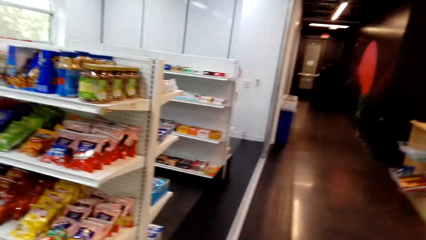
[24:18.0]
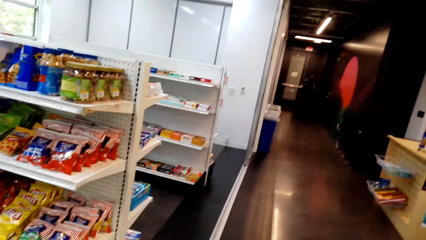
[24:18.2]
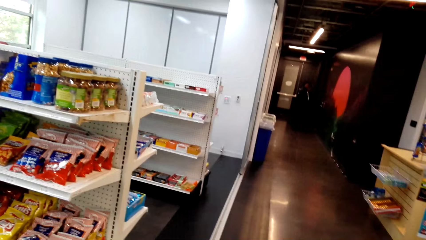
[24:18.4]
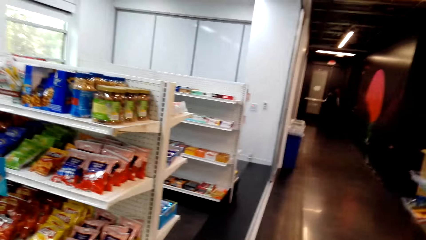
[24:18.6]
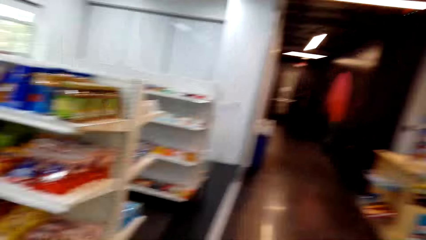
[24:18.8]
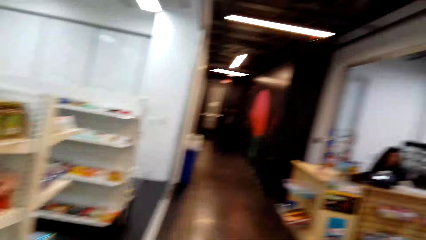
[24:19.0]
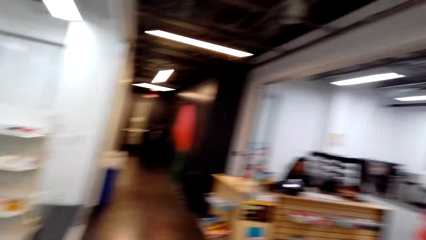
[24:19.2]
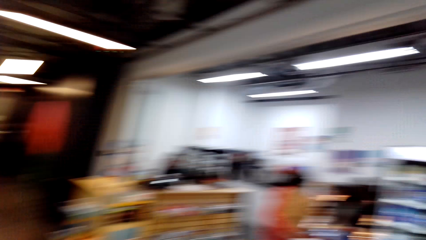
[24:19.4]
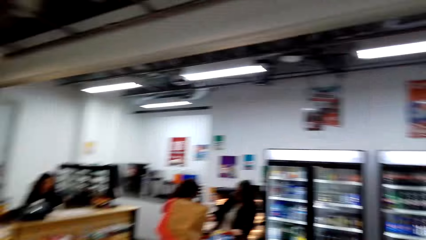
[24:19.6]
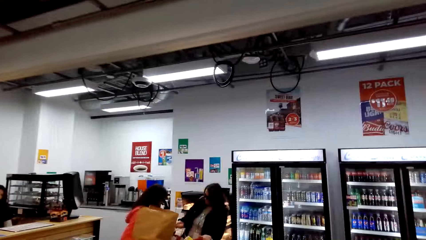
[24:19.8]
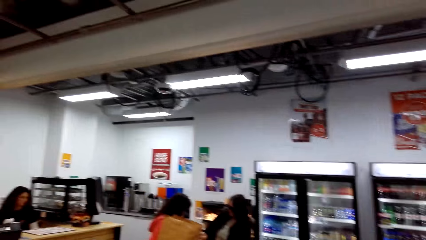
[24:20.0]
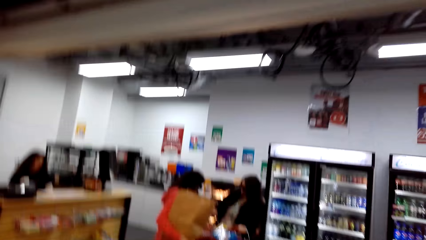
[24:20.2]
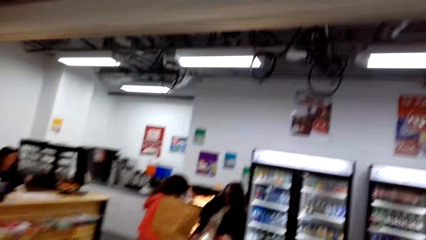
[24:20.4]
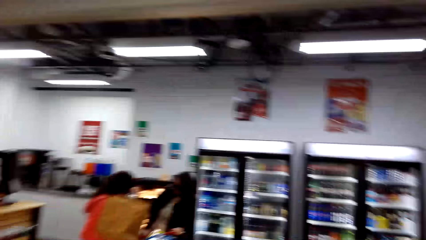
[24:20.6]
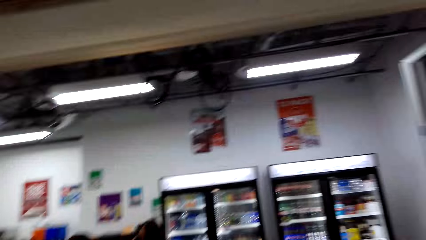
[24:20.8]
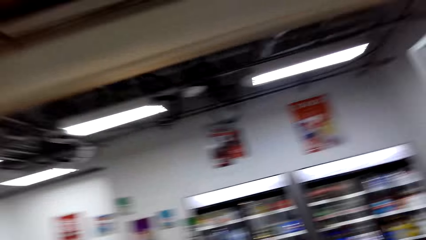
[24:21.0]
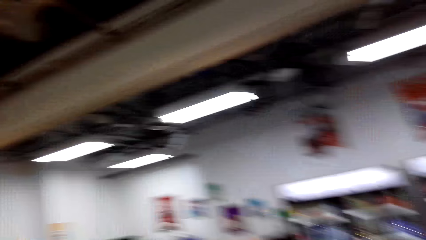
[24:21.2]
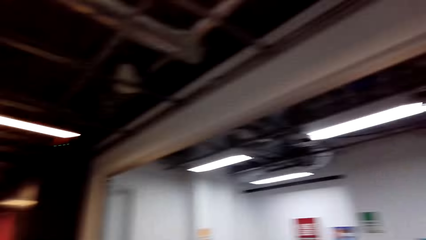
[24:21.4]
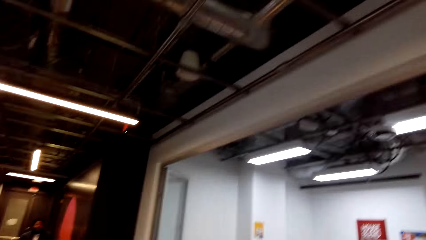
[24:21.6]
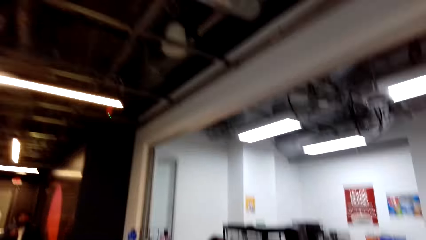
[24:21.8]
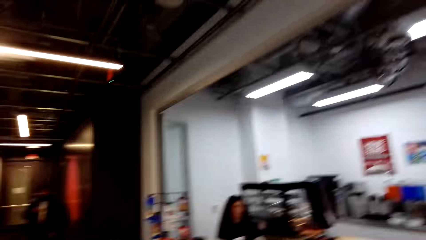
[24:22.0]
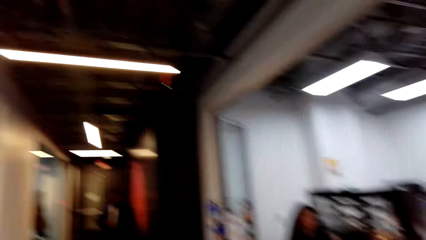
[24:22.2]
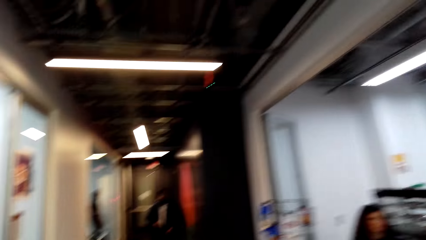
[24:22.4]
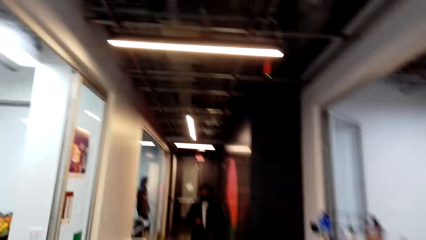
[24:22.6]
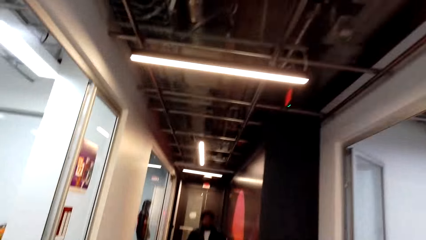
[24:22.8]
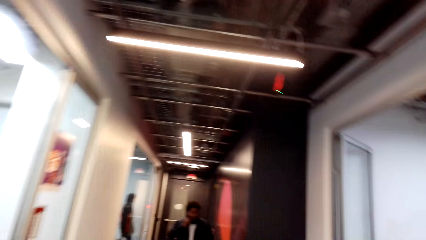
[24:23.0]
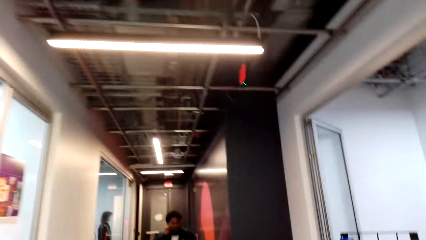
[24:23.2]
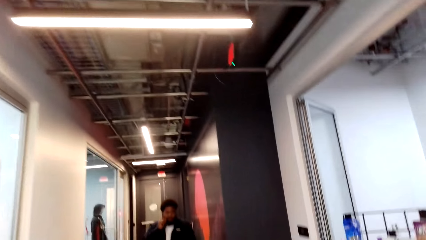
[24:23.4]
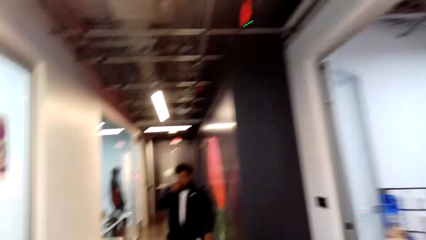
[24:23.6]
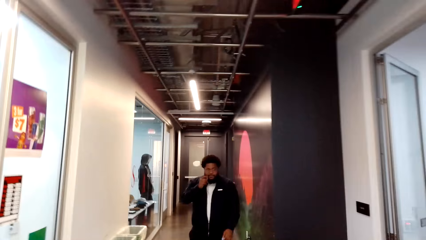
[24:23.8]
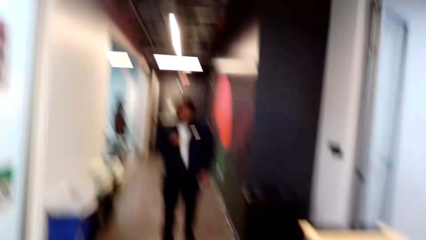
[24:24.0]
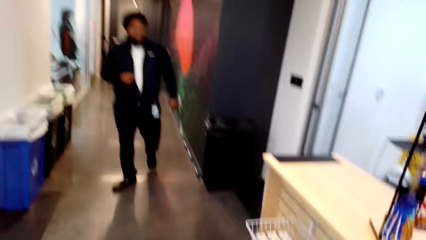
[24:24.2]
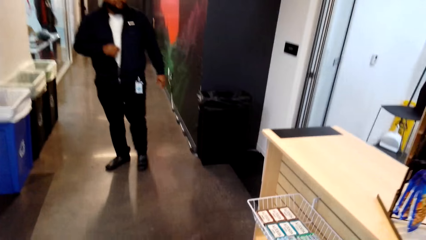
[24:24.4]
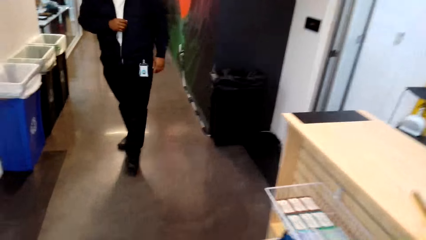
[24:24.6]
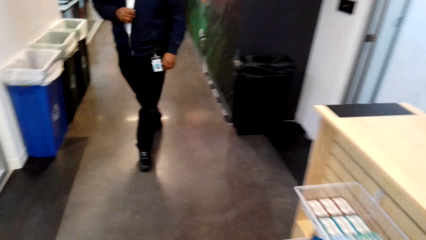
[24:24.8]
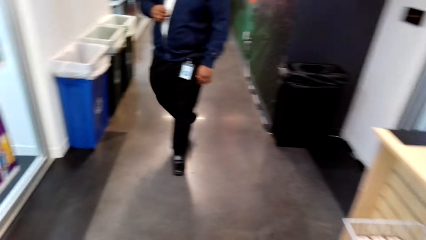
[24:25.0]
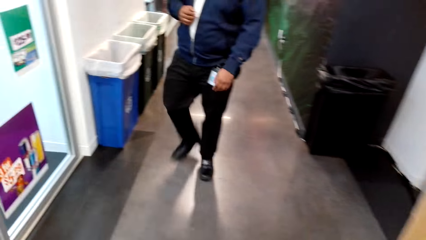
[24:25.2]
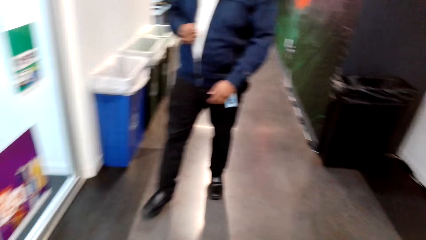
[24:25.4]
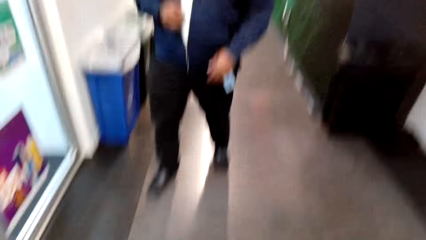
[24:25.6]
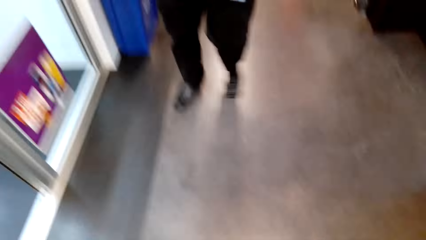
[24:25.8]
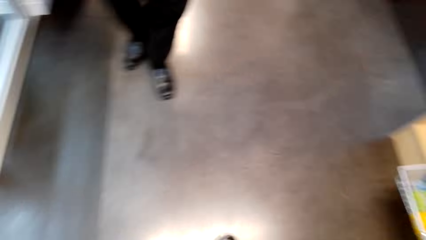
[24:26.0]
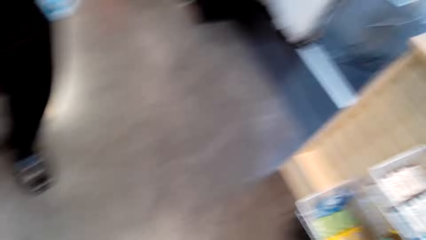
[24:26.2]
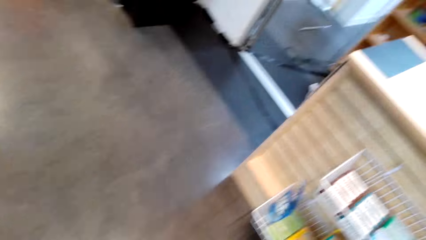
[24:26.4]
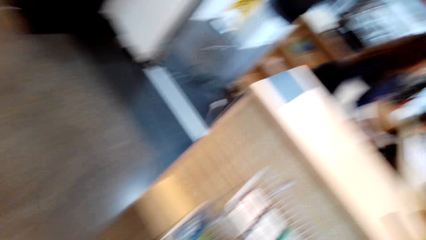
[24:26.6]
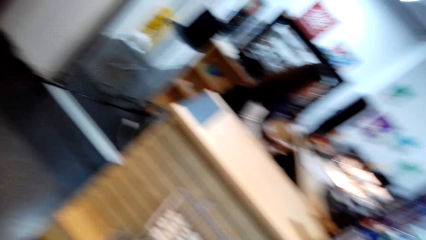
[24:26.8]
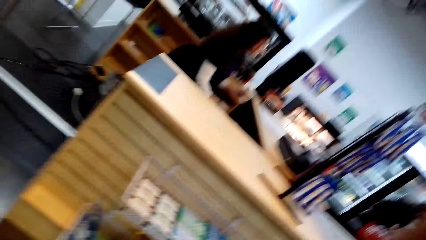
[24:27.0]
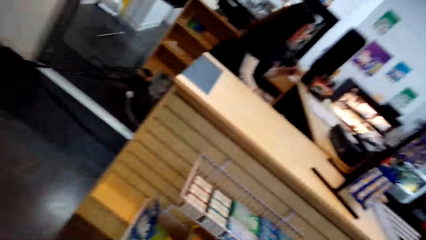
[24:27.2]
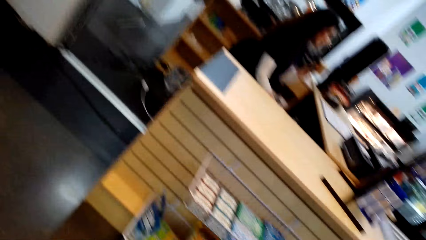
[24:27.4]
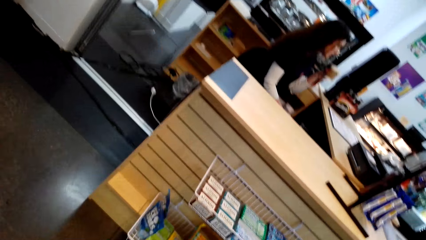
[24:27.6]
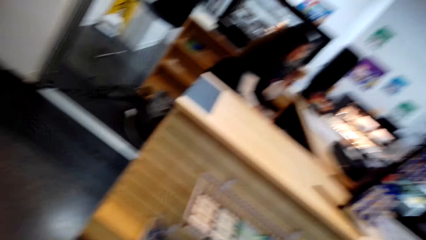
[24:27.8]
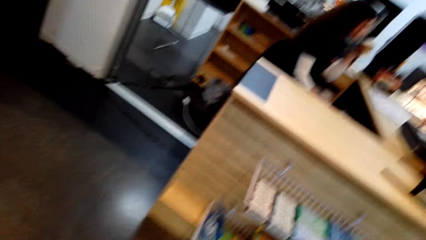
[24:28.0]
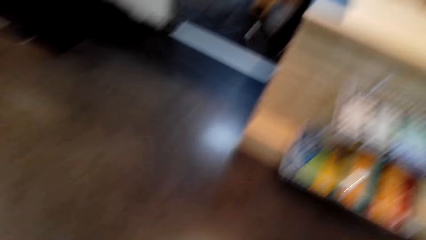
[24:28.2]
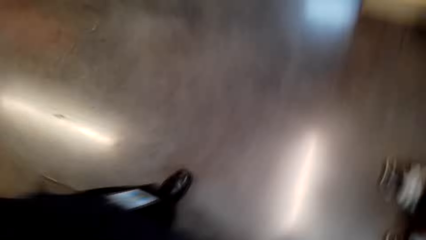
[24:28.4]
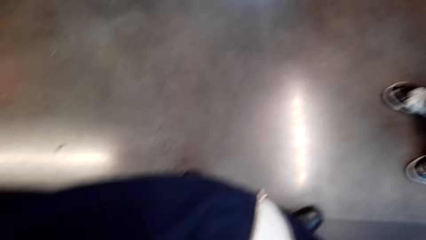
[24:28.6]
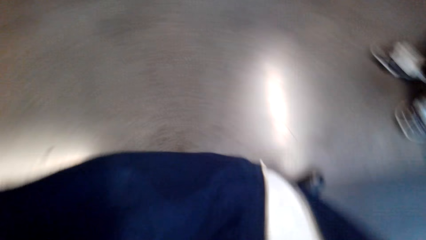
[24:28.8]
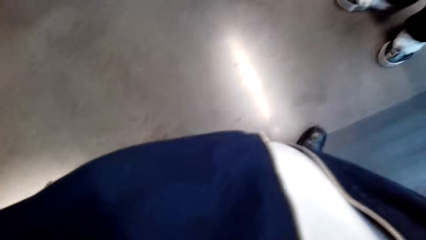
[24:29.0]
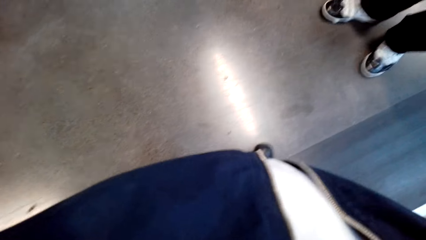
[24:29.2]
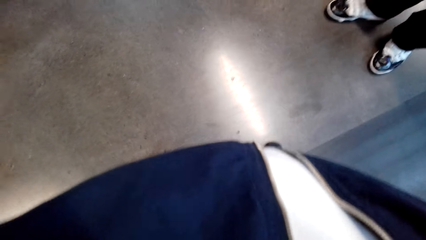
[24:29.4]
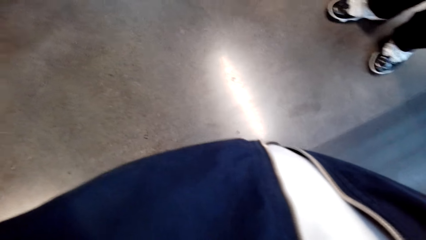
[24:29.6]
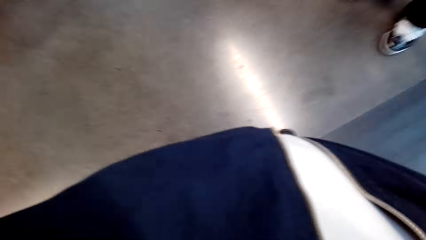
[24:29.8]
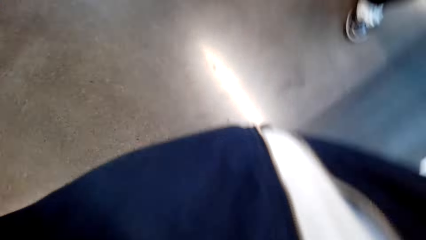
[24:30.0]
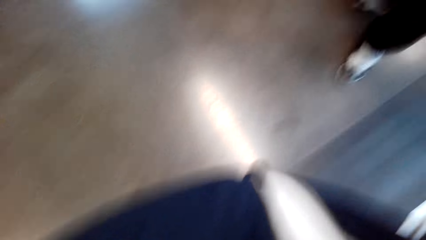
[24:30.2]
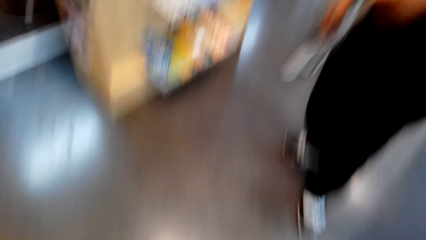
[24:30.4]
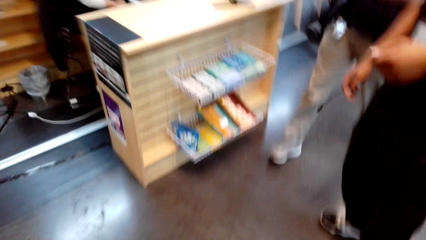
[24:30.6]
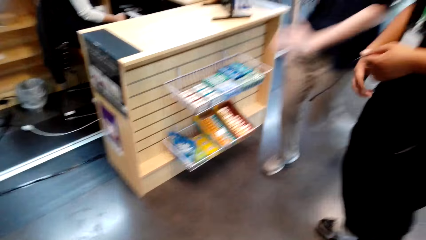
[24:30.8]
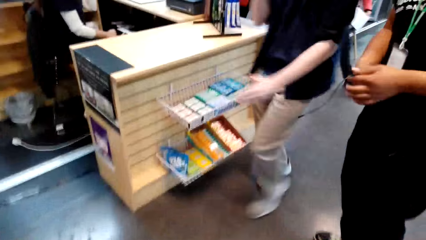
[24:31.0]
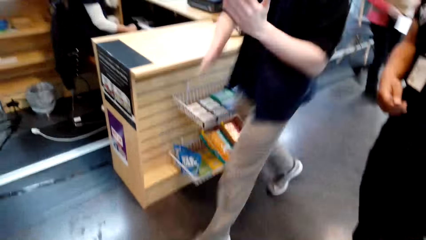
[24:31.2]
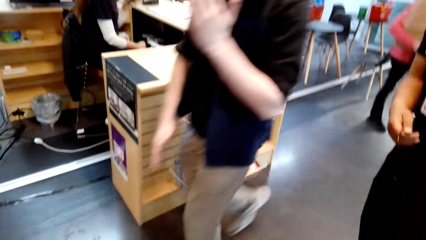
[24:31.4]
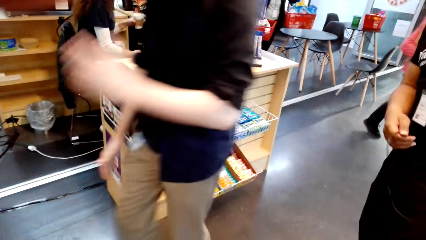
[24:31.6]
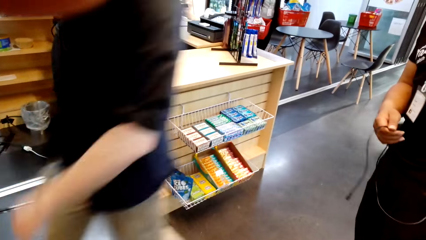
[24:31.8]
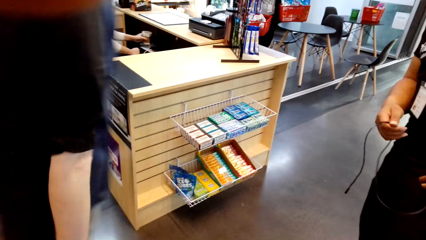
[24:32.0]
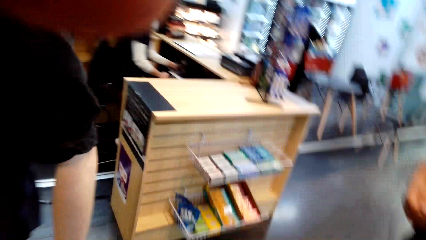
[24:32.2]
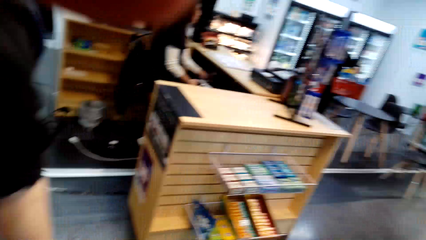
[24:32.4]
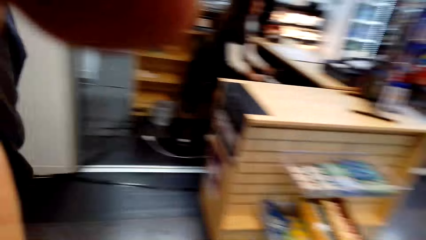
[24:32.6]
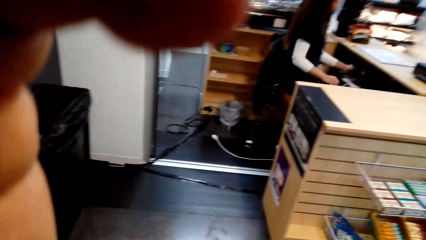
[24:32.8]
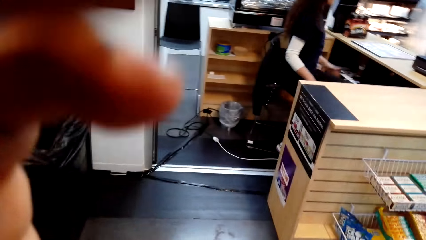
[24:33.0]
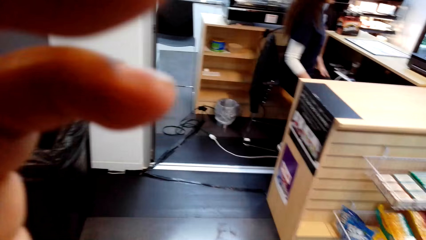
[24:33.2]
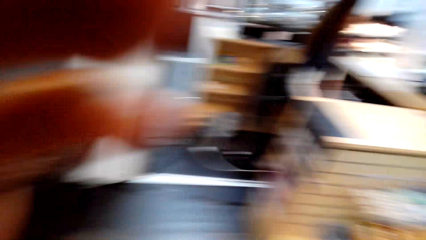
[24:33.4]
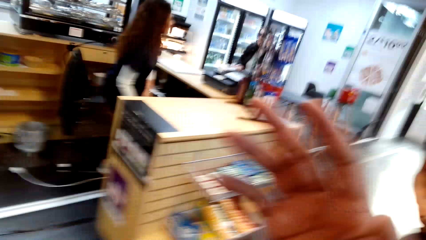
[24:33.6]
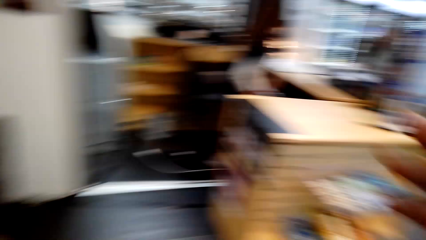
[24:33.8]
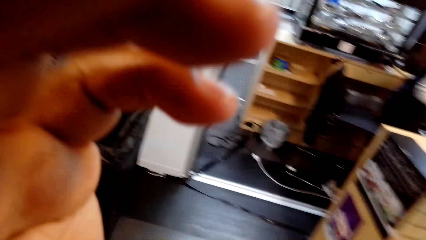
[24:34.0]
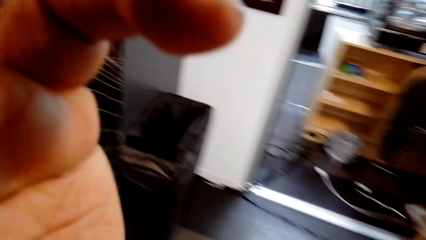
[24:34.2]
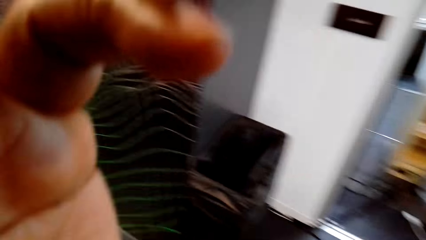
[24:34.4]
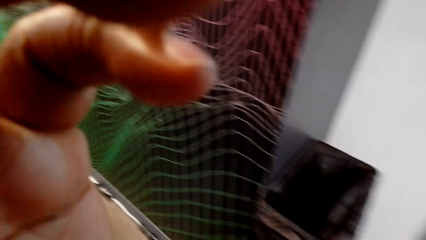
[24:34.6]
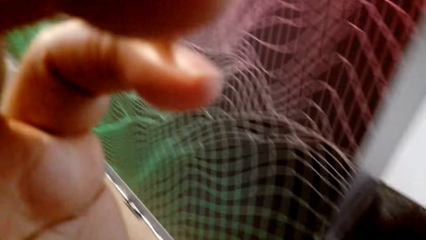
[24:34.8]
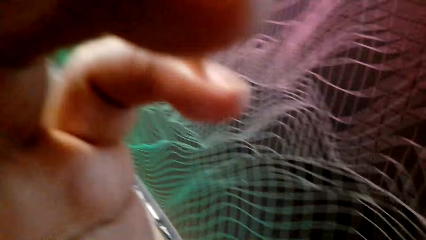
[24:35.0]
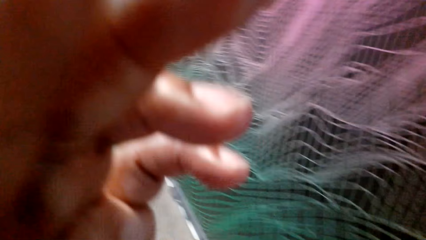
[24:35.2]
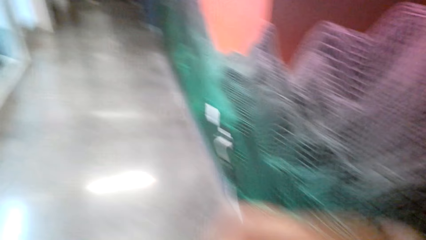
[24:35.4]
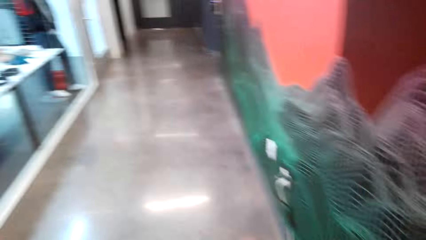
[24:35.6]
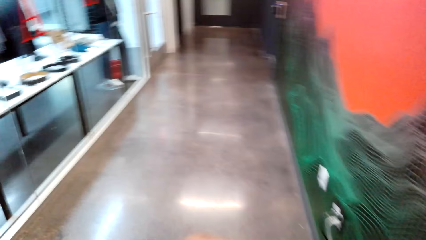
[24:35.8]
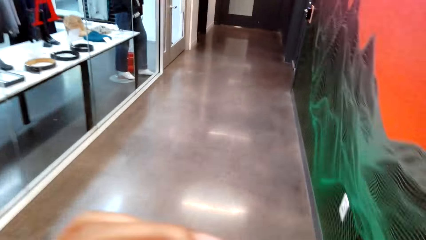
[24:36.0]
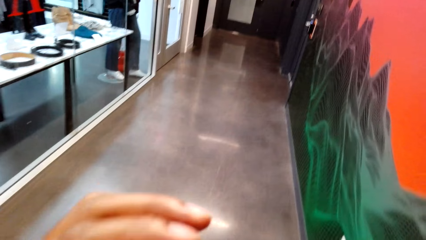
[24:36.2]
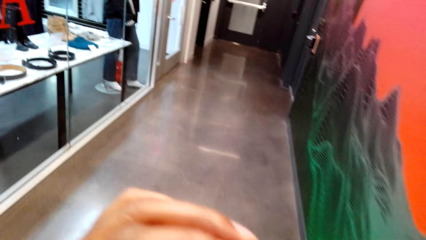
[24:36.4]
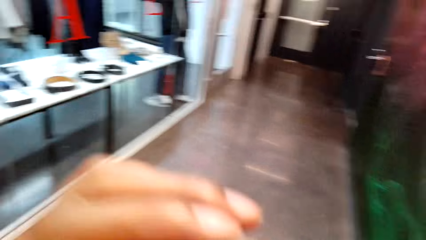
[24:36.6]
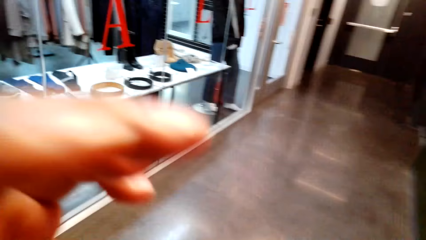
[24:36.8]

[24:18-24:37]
The camera wearer talks. They turn around. They talk. They walk in the supermarket. A man walks around. The camera wearer looks around. They turn around. They hold a camera. They dialogue with another man. A third man walks around. The camera wearer looks around. They hold the camera. They adjust the camera. They dialogue with the second man. They look around.
